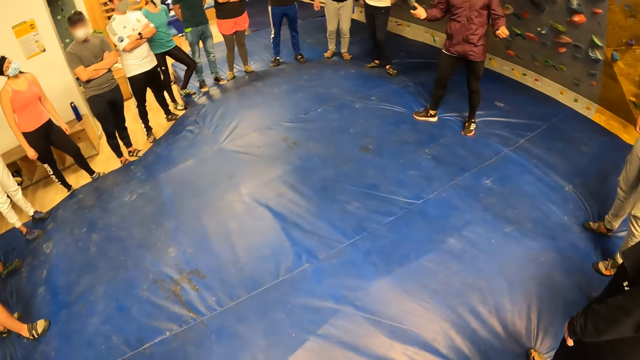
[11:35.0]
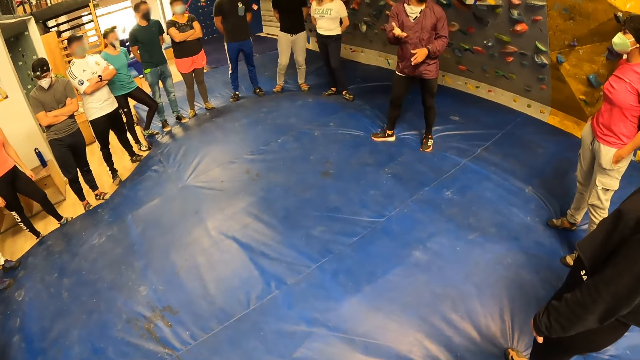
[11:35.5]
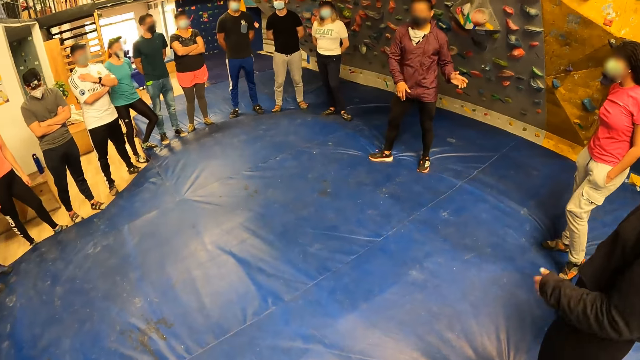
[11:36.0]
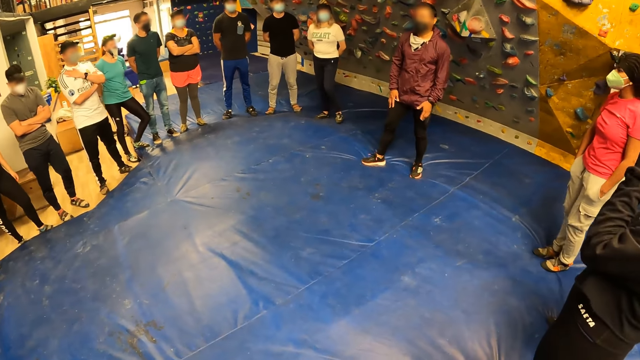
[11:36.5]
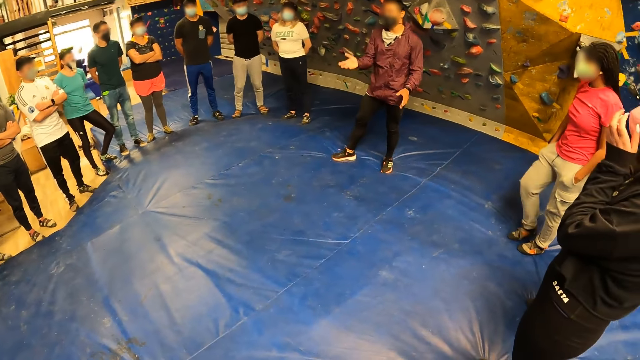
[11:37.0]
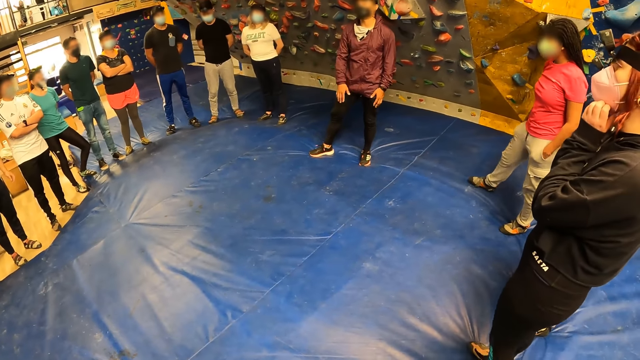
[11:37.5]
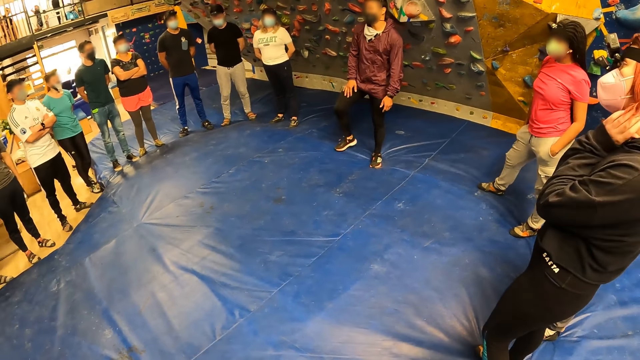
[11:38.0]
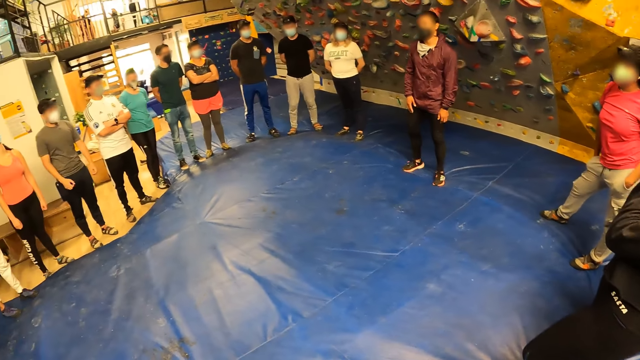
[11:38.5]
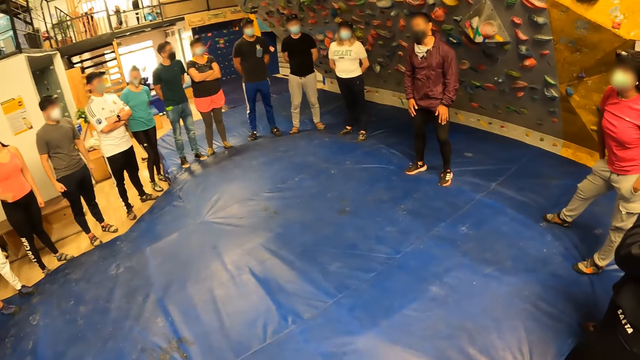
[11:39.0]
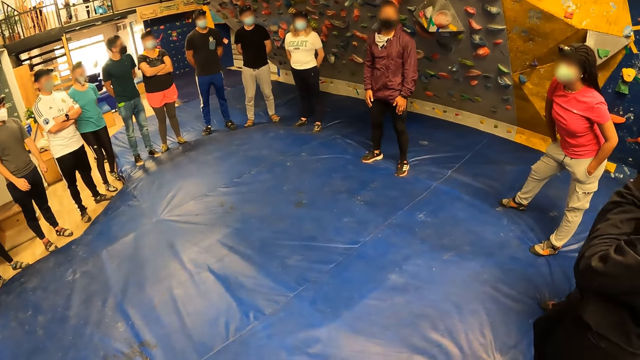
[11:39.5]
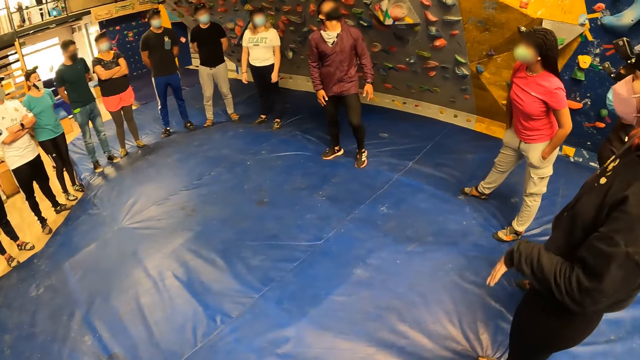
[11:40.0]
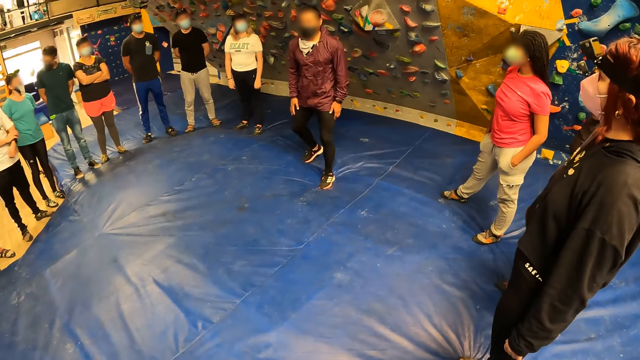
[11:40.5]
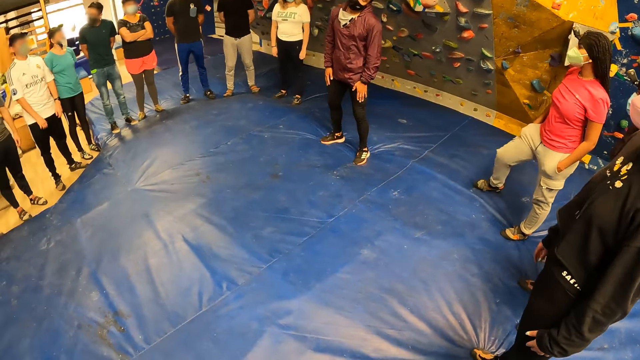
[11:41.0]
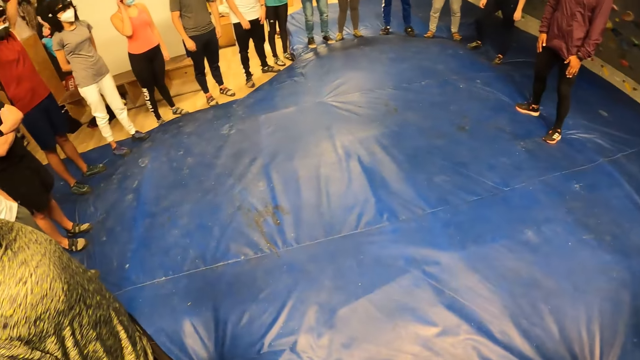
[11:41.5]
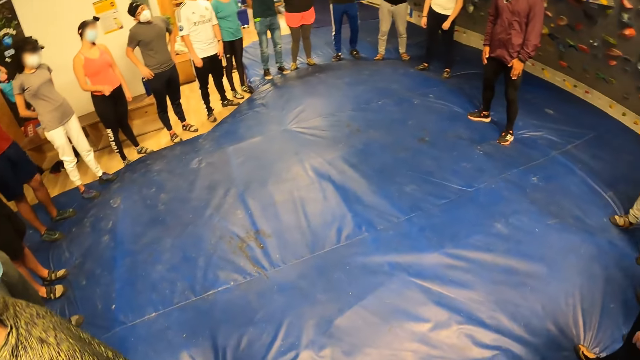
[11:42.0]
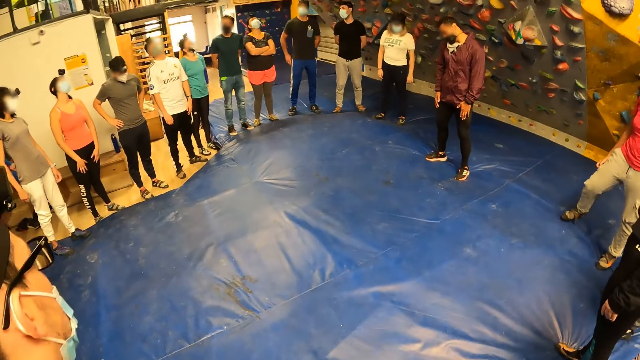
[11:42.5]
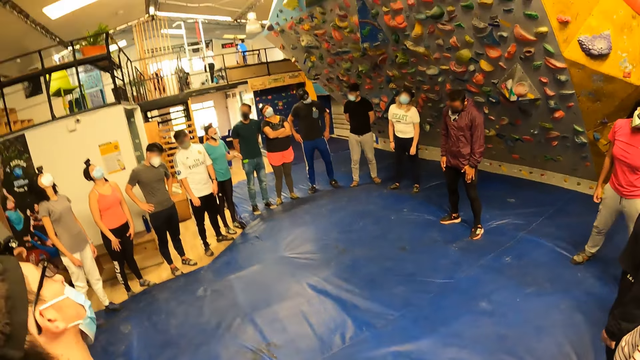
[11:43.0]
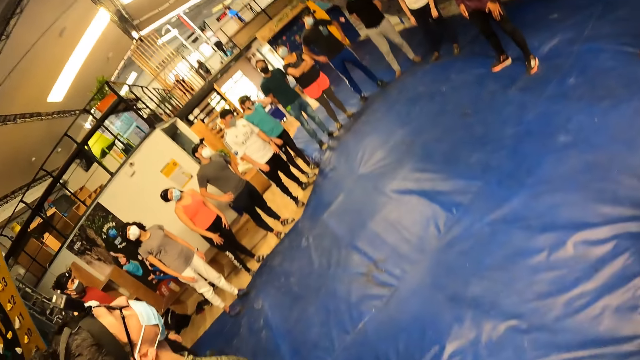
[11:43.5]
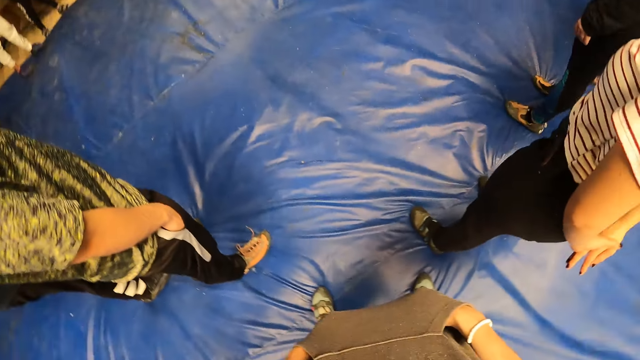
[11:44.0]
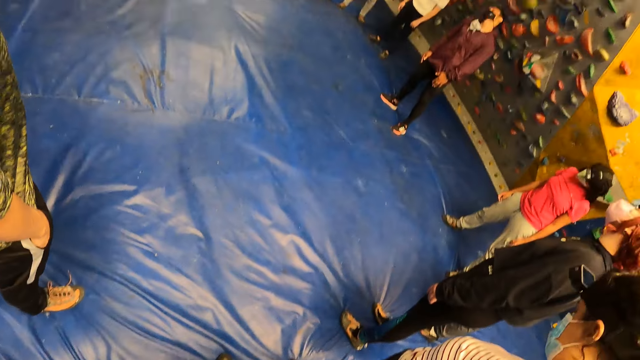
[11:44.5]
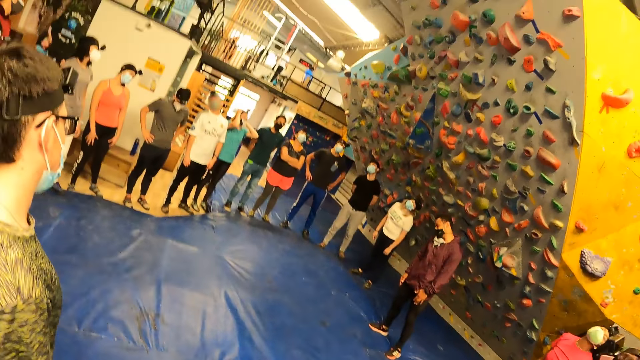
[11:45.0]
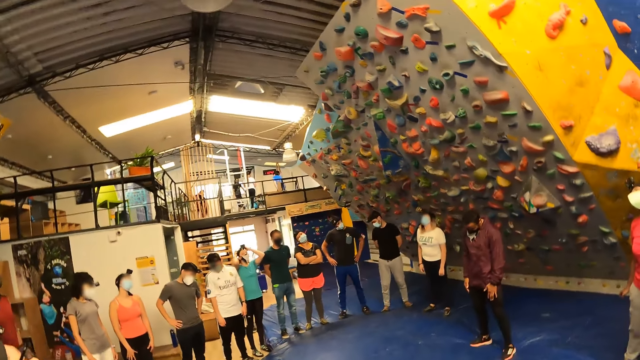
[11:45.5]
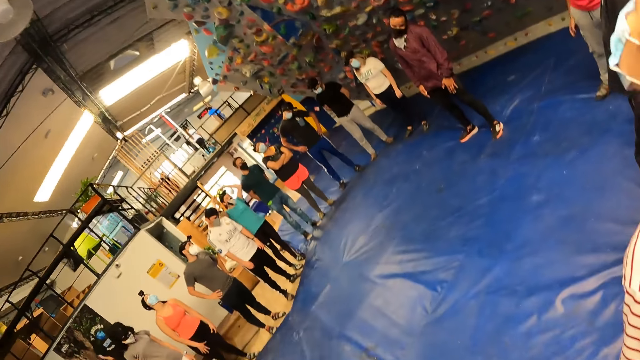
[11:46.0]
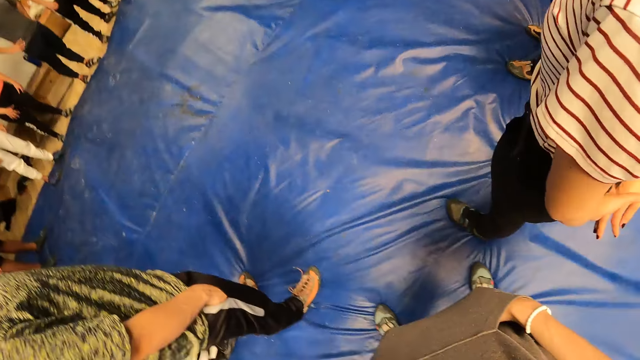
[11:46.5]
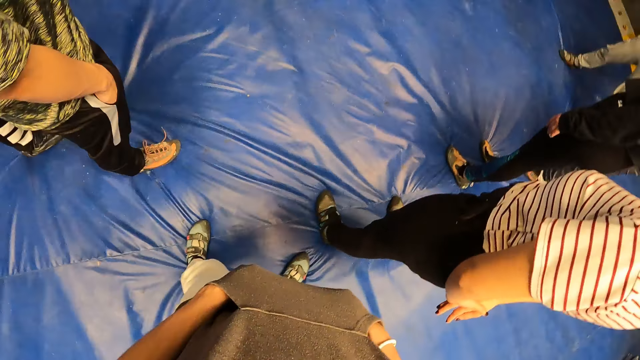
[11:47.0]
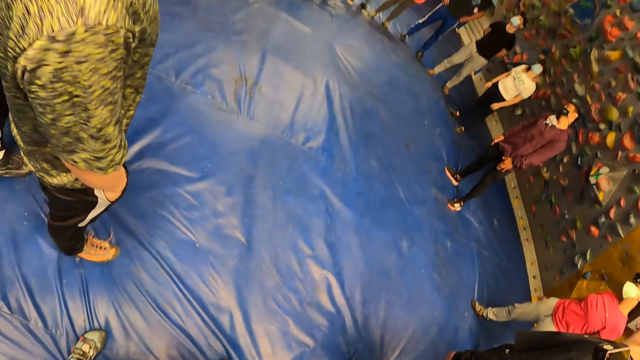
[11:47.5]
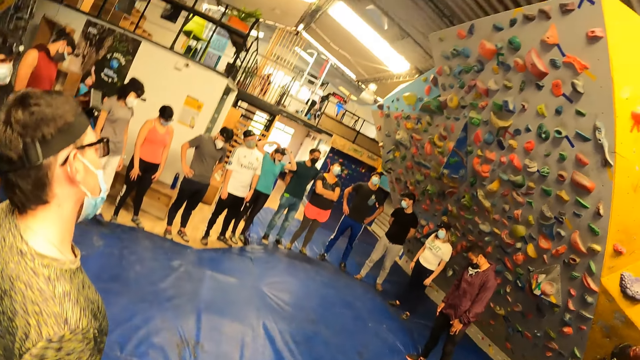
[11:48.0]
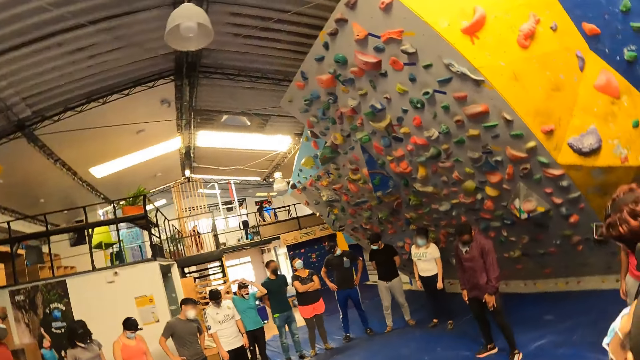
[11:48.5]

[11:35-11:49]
A lady touches her face. The camera wearer rotates her head.

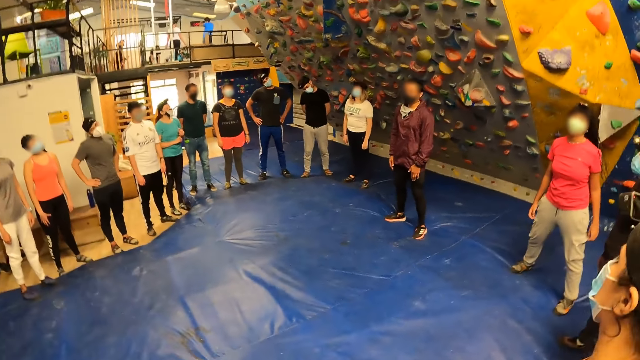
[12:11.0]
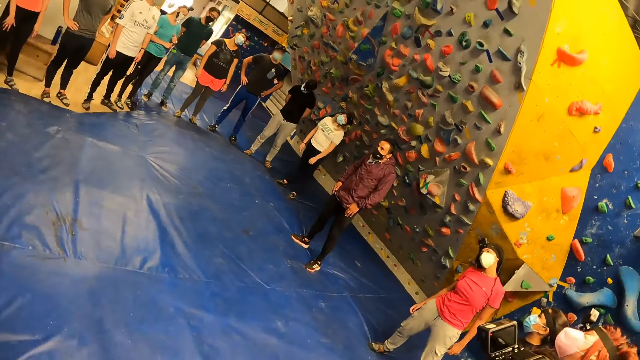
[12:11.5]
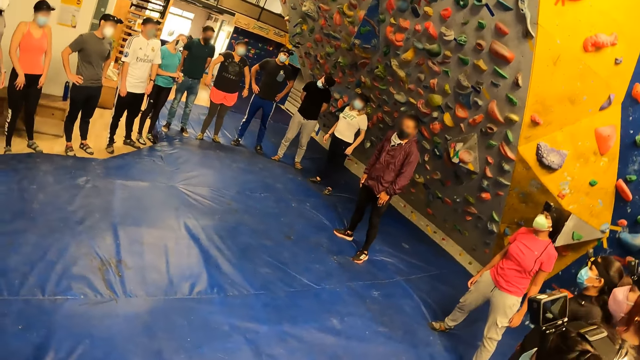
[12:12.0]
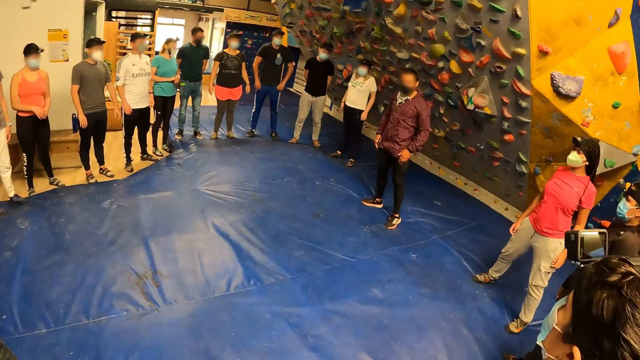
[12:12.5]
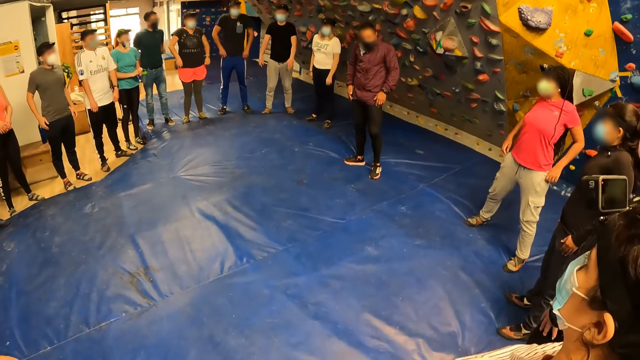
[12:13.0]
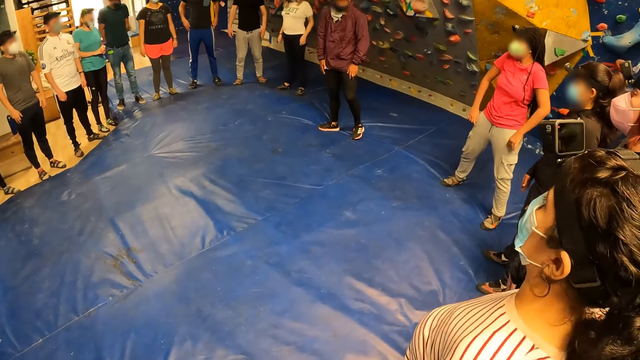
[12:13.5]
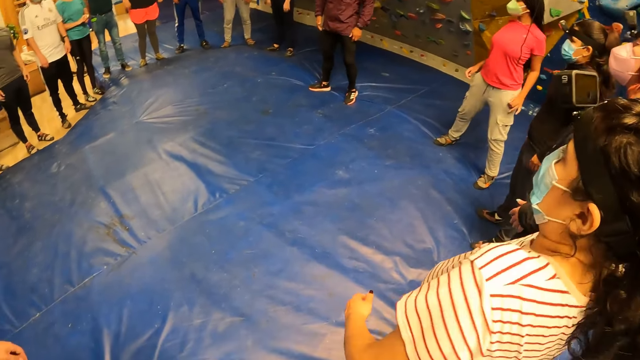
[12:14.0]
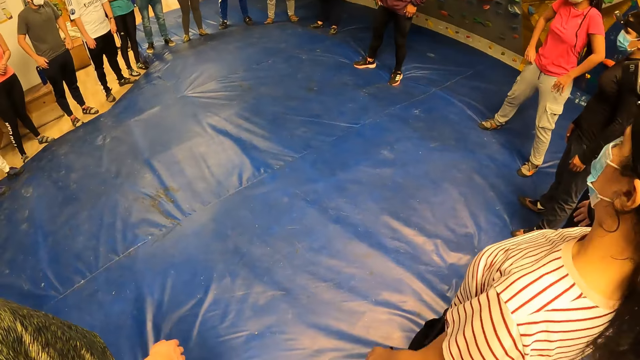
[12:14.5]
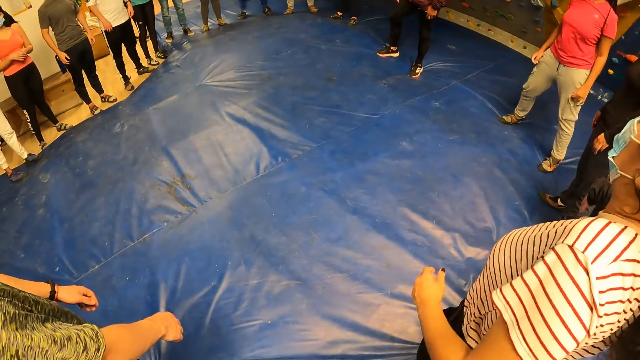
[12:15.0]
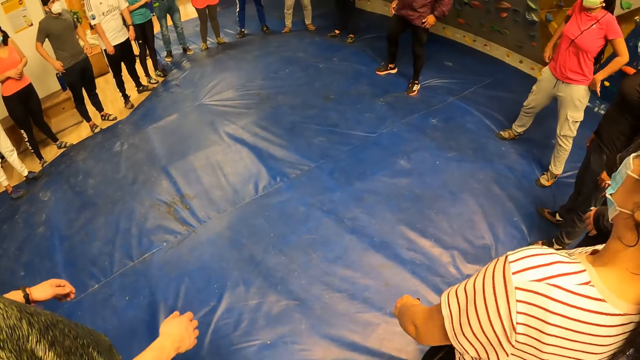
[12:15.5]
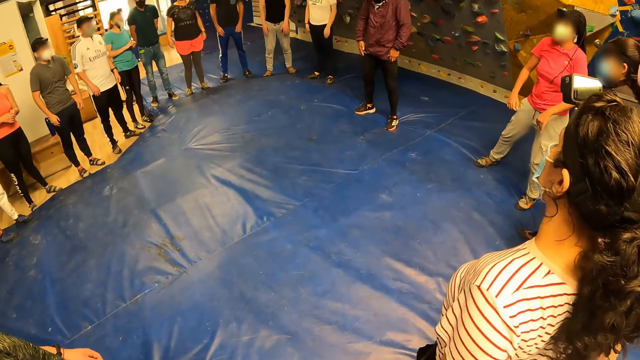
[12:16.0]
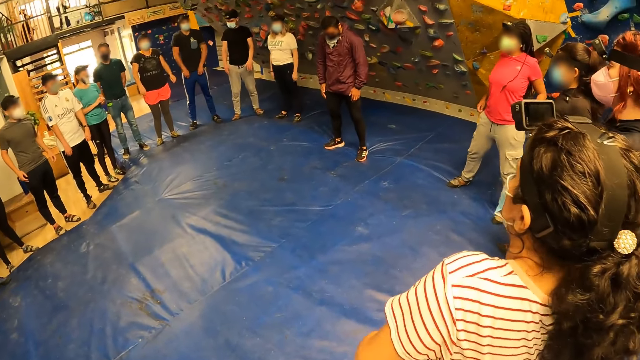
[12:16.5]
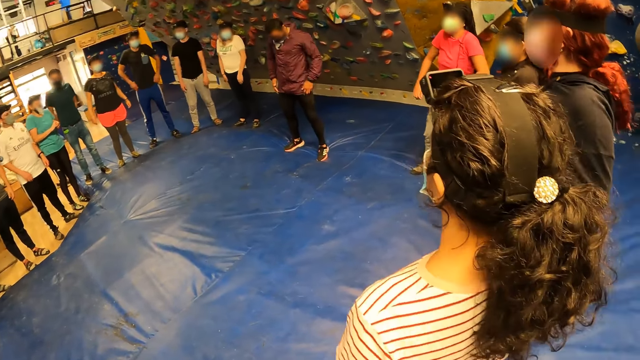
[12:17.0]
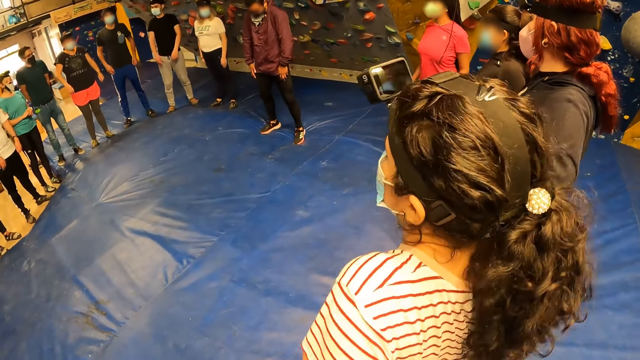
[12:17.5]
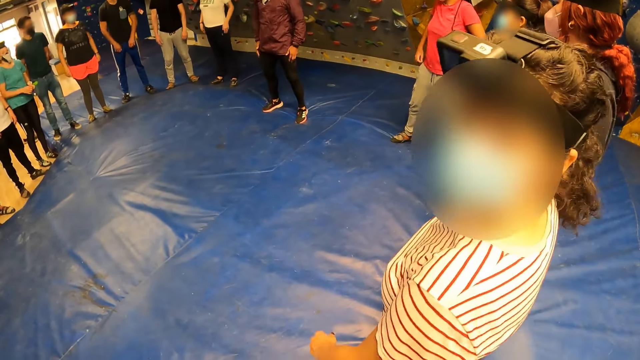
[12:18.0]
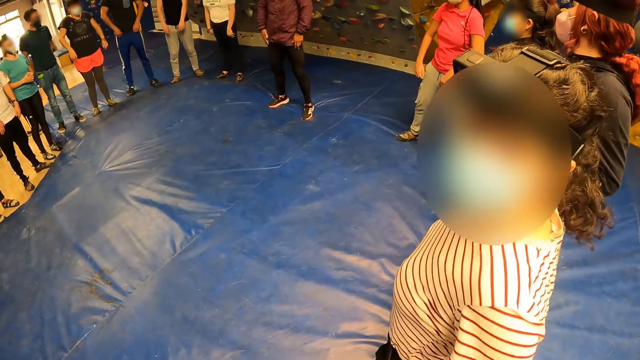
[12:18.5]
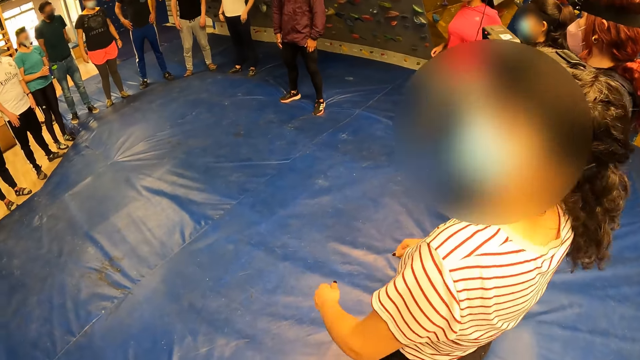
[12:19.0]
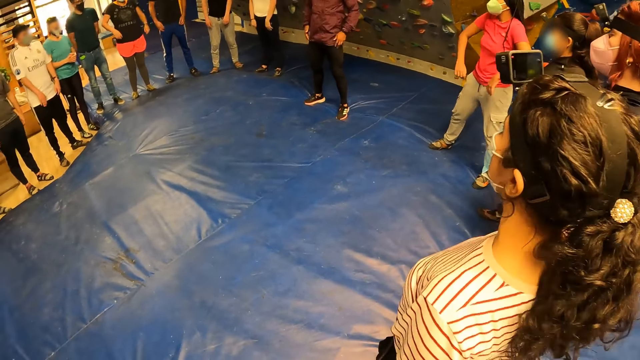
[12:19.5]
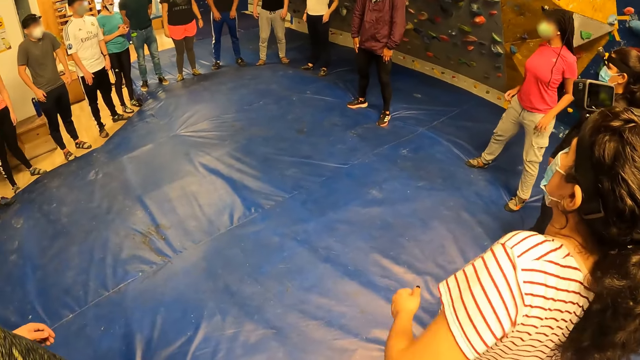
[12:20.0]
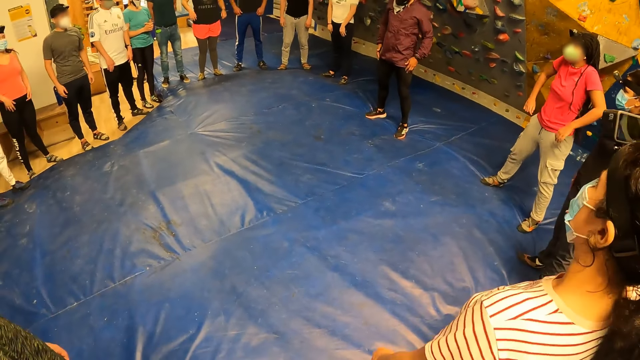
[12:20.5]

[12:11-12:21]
The camera wearer moves the shoulders.
